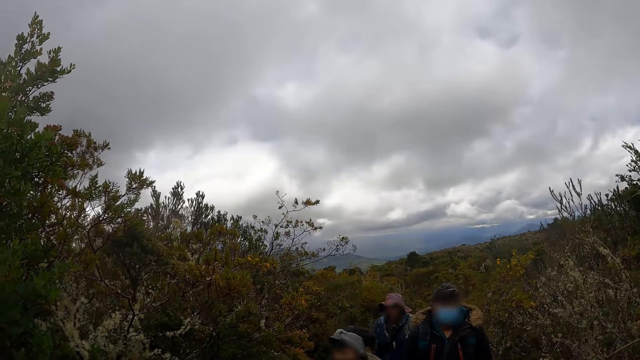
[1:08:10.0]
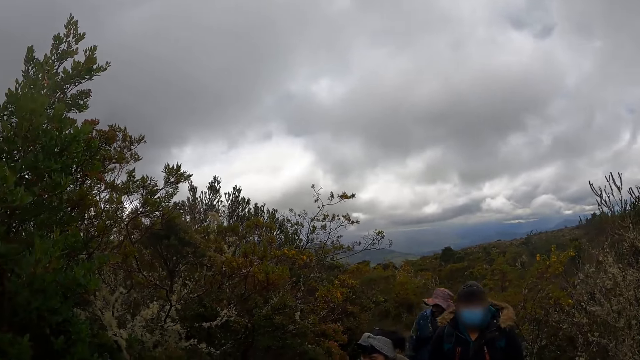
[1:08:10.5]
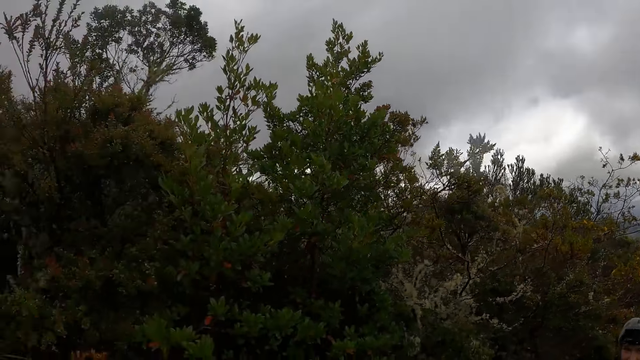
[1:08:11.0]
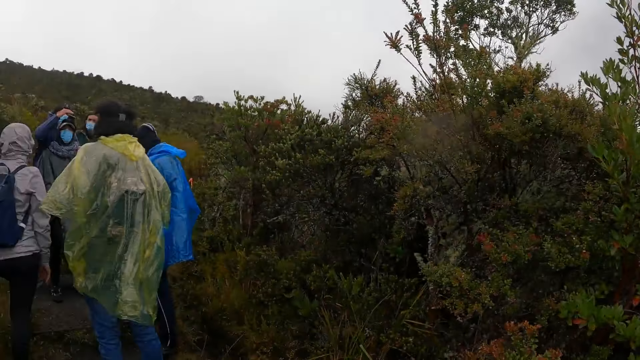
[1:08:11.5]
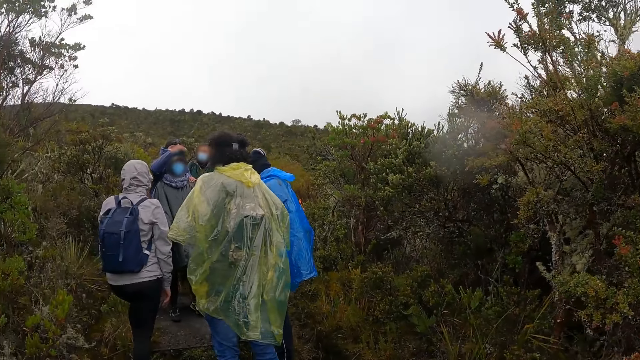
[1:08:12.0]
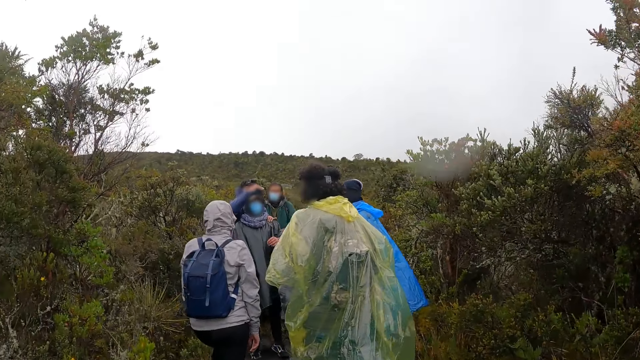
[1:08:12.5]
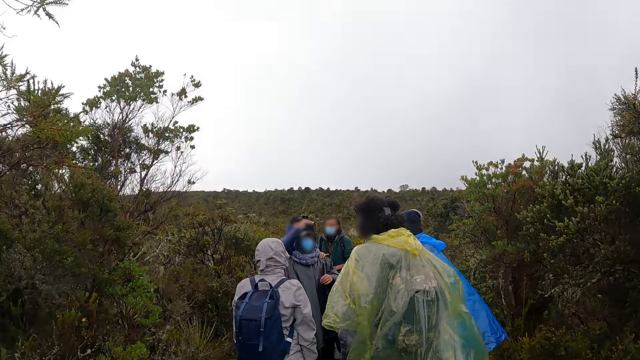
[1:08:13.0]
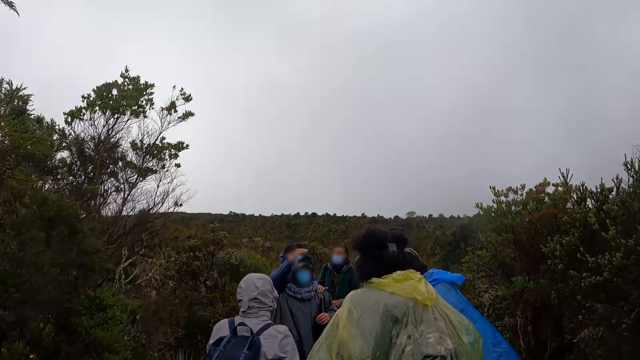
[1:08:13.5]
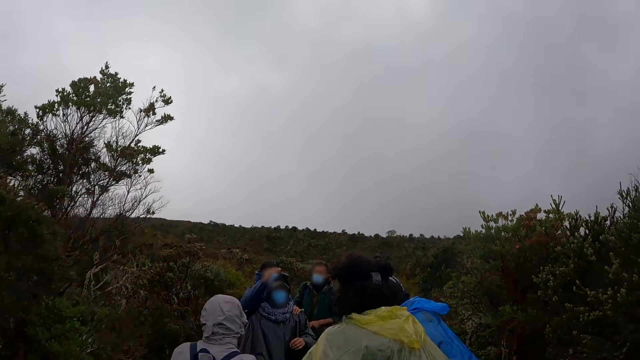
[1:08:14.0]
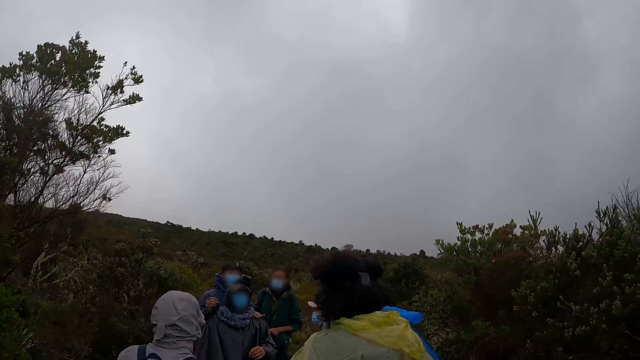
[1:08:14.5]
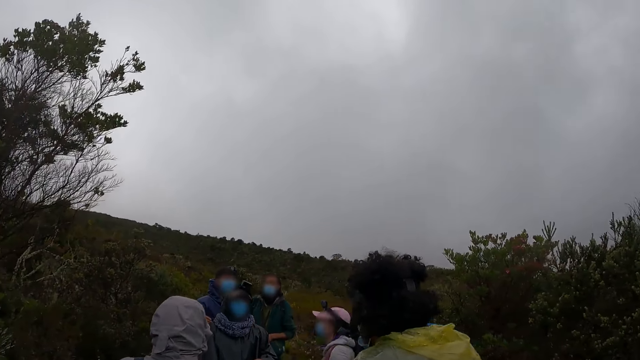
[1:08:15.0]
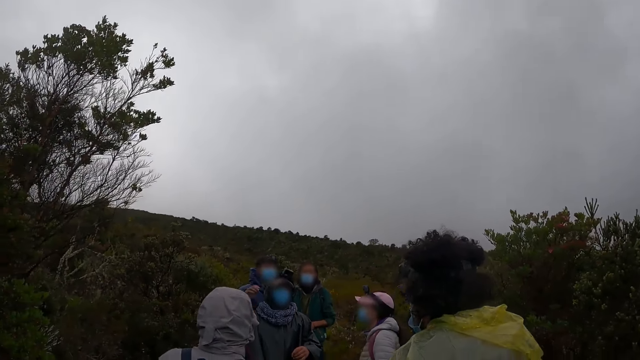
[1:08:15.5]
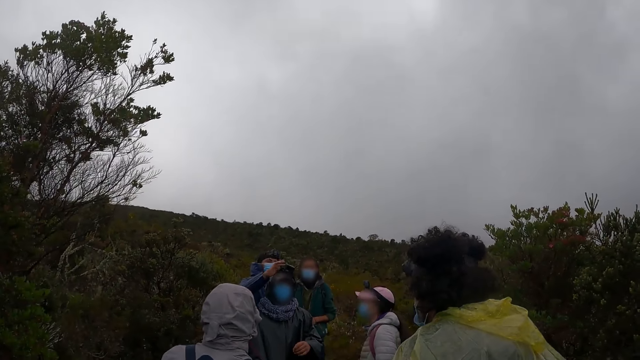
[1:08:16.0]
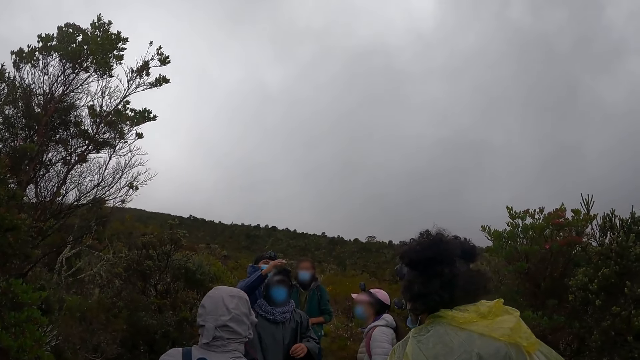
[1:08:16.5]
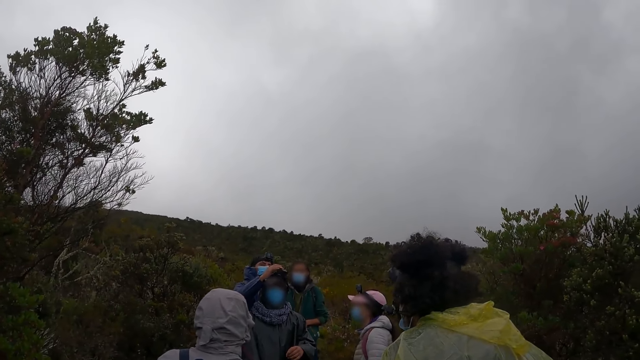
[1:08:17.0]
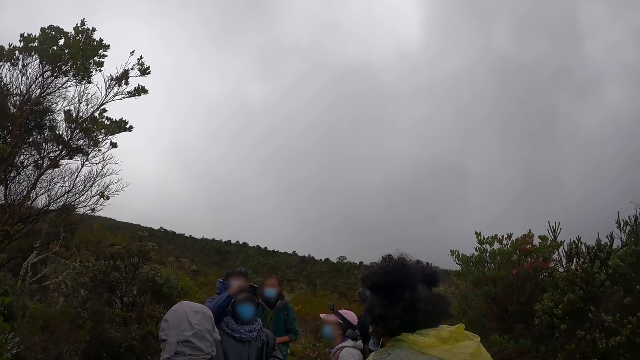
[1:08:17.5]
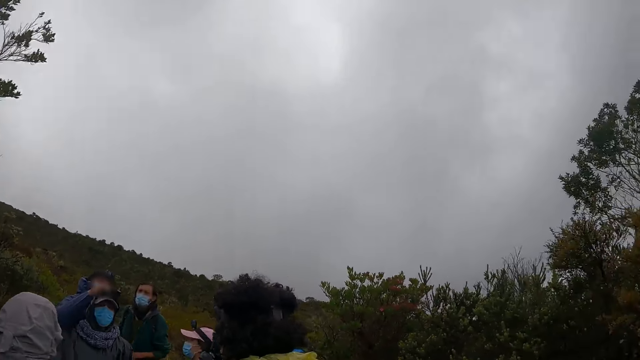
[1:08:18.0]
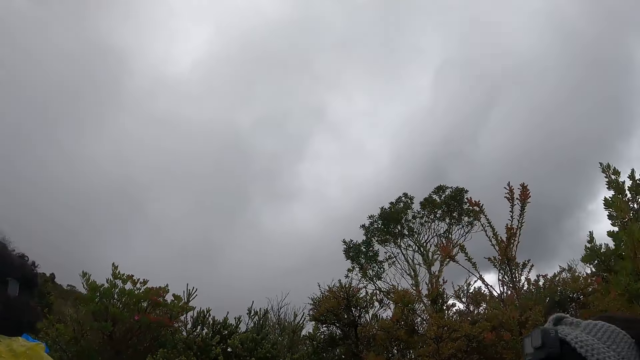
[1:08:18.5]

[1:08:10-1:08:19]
A woman interacts with the camera wearer and a group of people. A man adjusts a camera on the head of the woman with his hands.

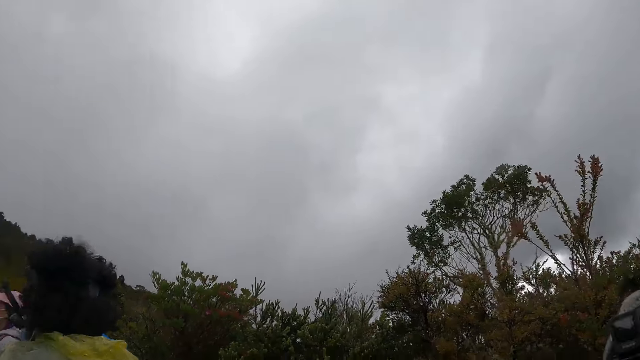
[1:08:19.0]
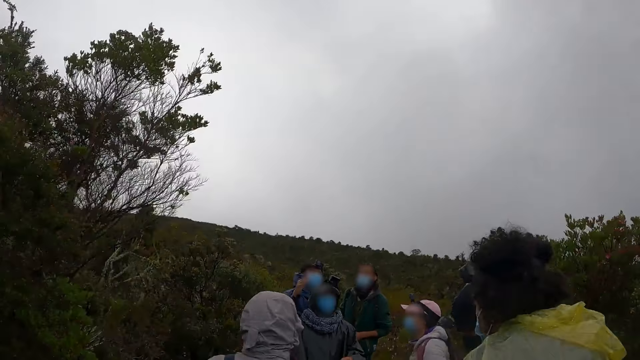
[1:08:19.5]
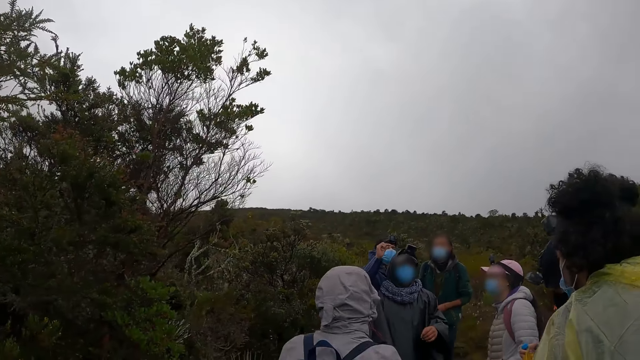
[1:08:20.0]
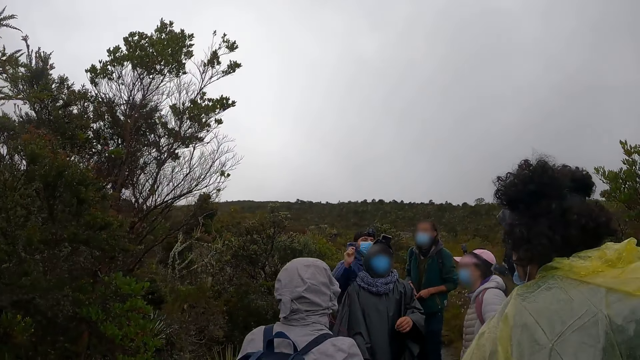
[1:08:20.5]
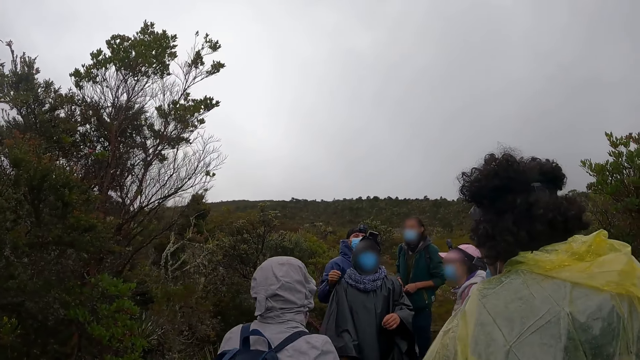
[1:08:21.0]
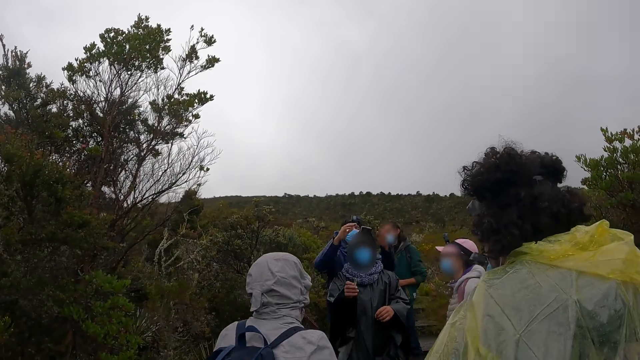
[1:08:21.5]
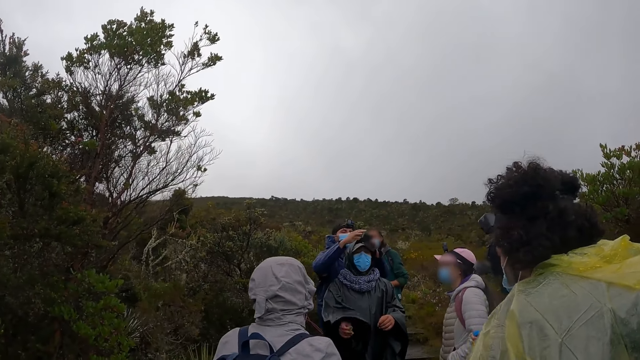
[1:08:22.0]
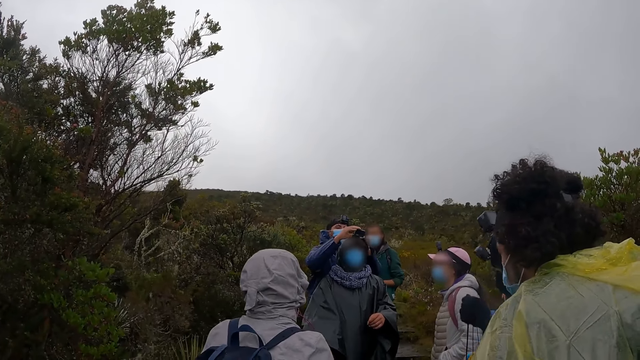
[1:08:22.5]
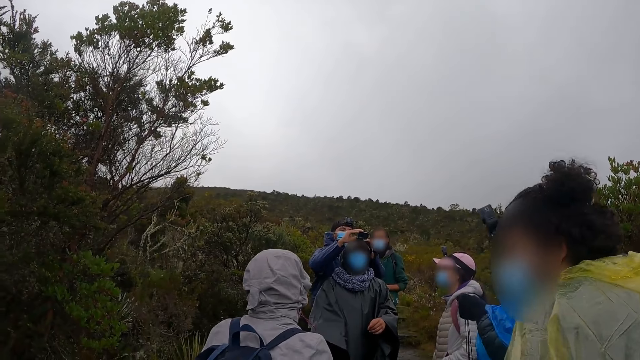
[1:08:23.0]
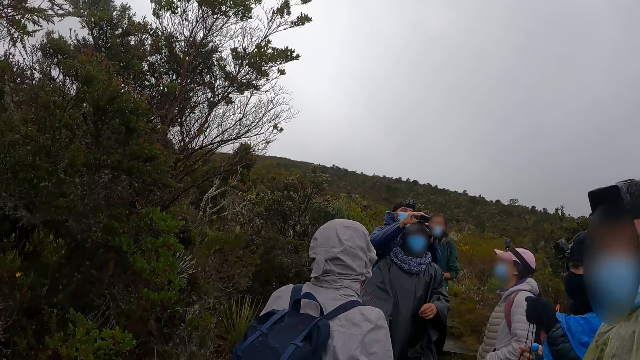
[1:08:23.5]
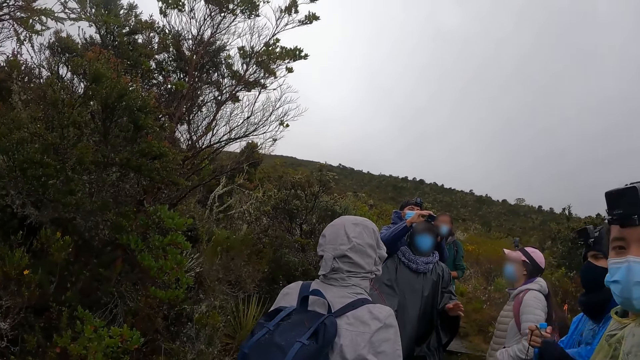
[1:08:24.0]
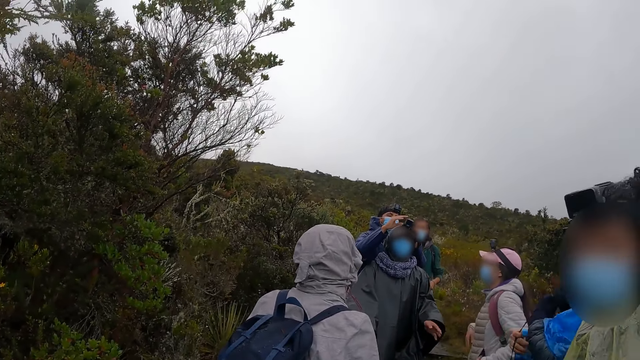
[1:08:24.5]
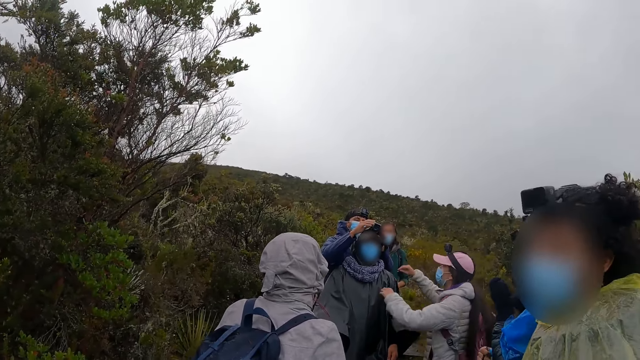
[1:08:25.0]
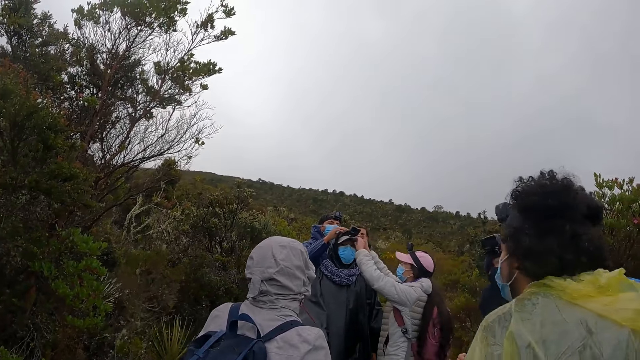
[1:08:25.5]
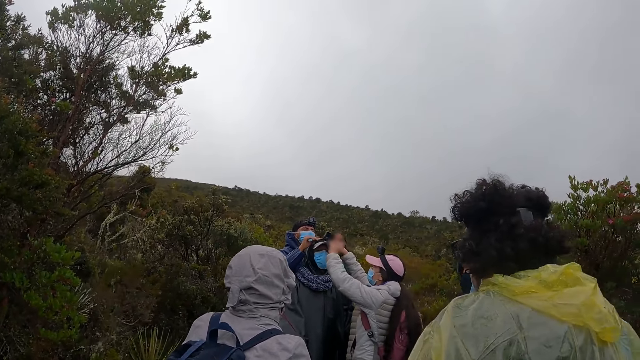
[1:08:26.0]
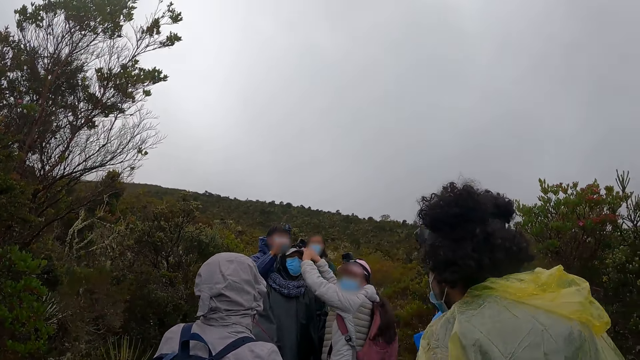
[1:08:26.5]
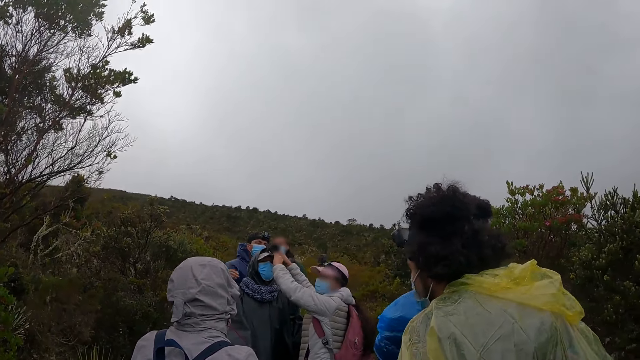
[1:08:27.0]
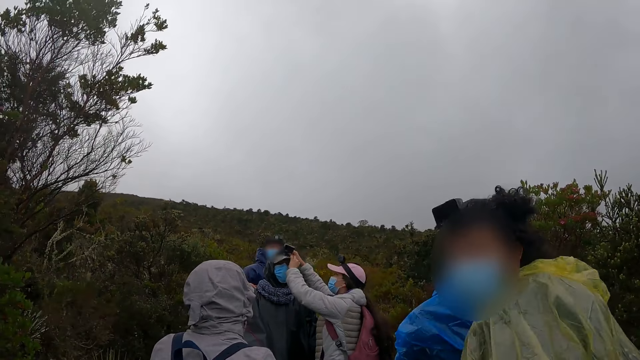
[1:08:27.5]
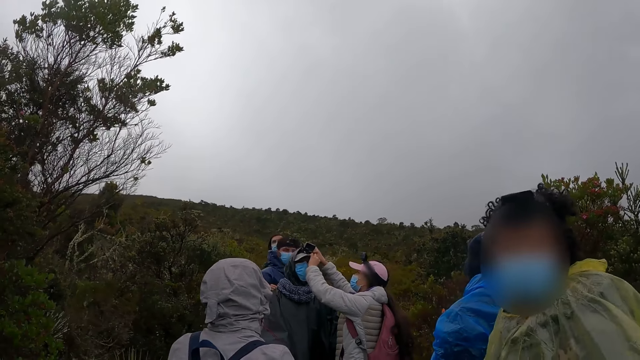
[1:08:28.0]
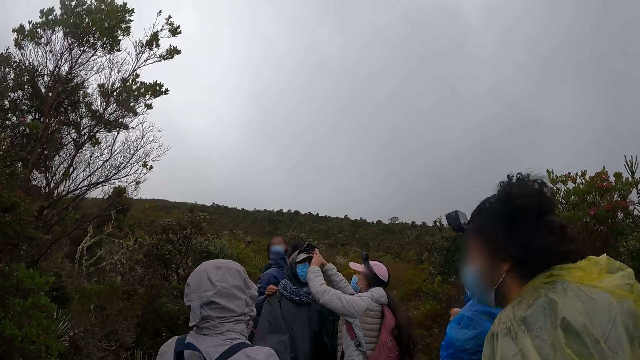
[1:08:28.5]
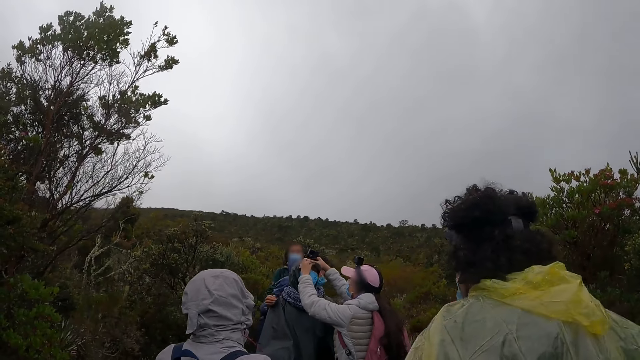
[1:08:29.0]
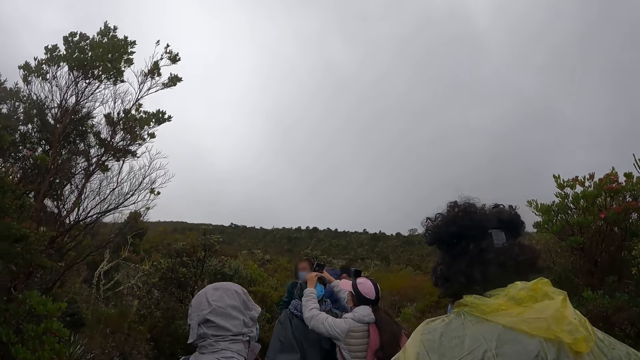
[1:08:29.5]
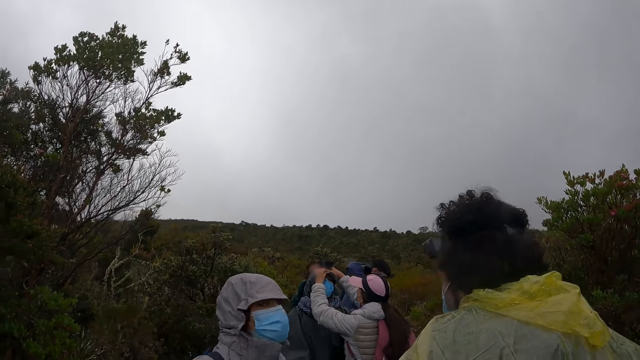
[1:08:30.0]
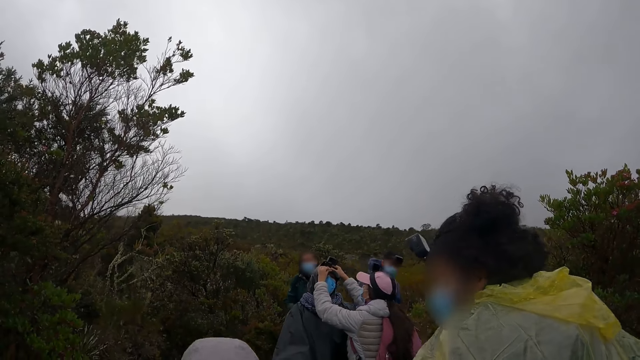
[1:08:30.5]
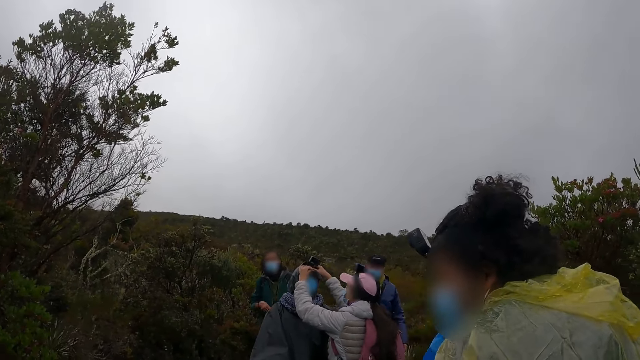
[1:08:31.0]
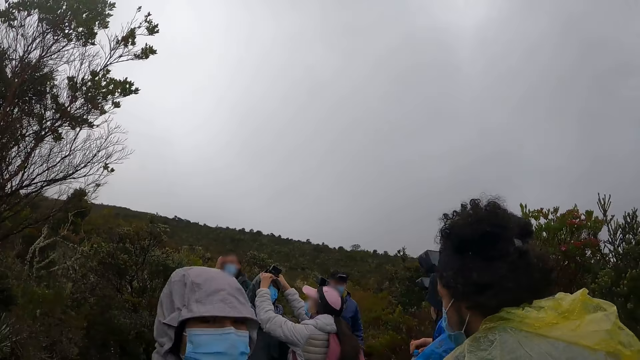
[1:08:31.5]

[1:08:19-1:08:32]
A woman interacts with the camera wearer. The camera wearer looks at the woman. They interact with the group of people. Another woman adjusts the camera on the head of the first woman with her hands.
